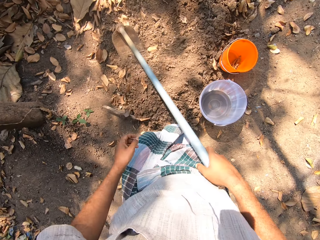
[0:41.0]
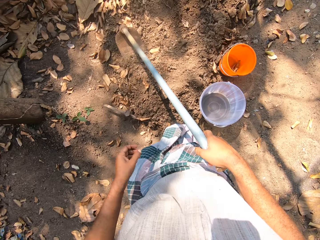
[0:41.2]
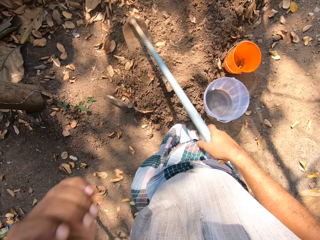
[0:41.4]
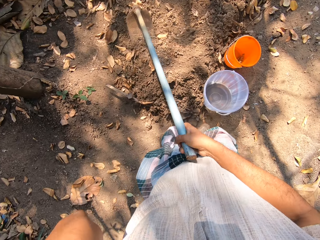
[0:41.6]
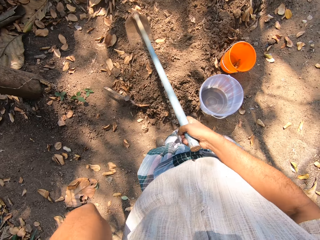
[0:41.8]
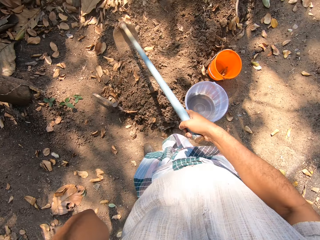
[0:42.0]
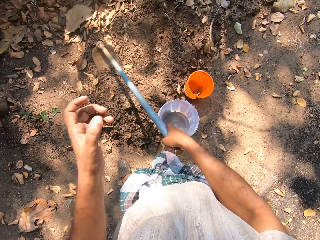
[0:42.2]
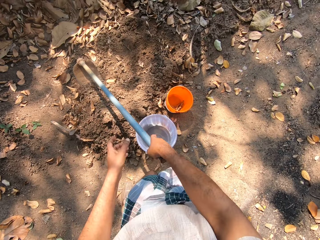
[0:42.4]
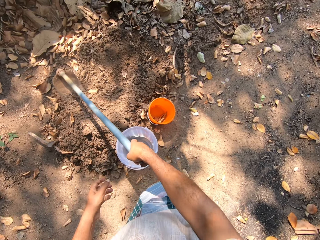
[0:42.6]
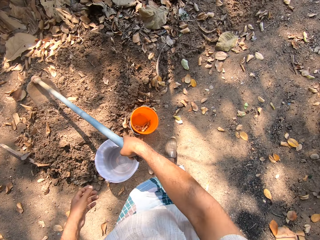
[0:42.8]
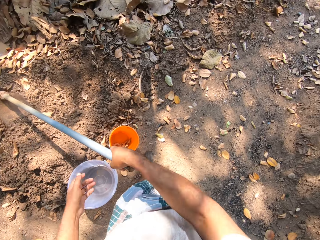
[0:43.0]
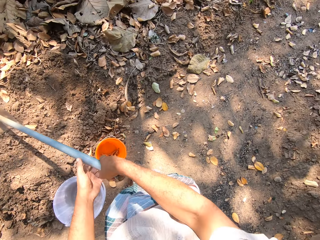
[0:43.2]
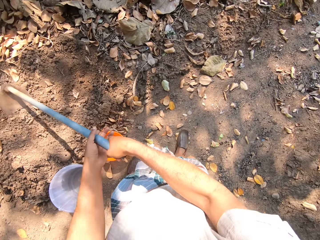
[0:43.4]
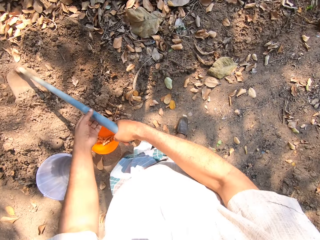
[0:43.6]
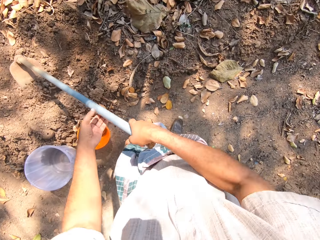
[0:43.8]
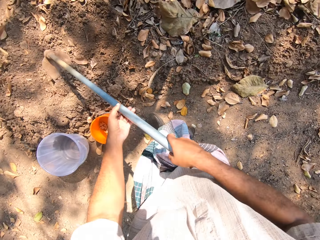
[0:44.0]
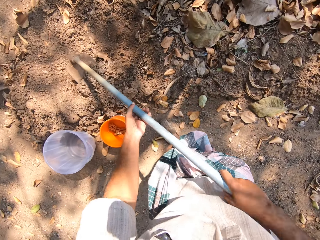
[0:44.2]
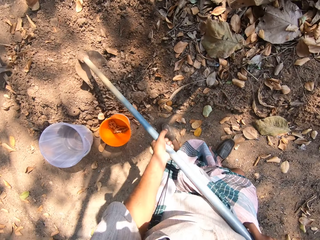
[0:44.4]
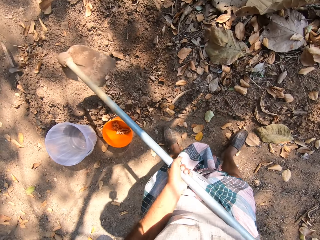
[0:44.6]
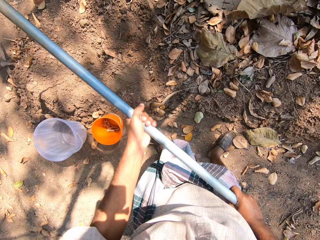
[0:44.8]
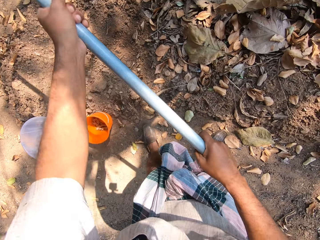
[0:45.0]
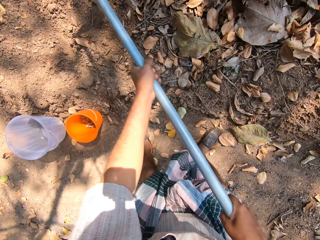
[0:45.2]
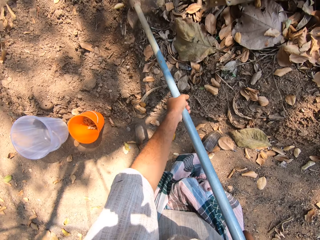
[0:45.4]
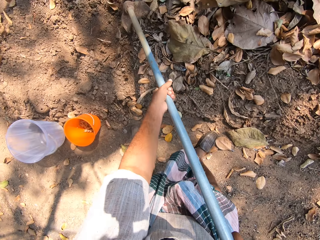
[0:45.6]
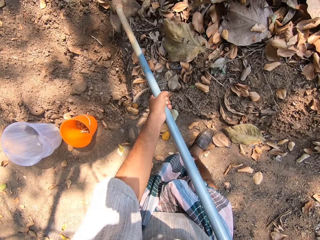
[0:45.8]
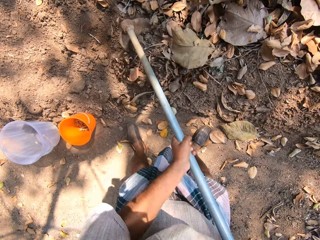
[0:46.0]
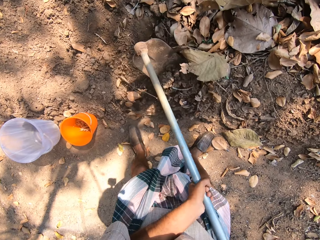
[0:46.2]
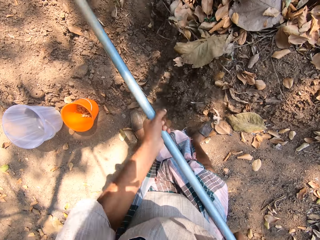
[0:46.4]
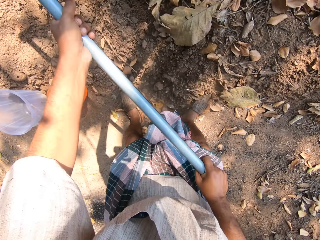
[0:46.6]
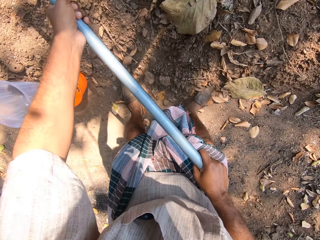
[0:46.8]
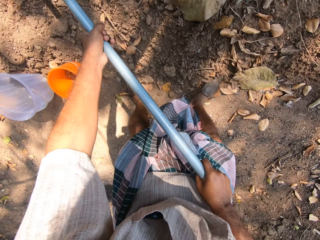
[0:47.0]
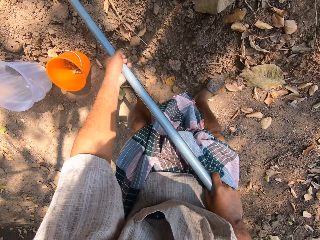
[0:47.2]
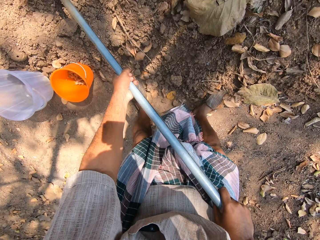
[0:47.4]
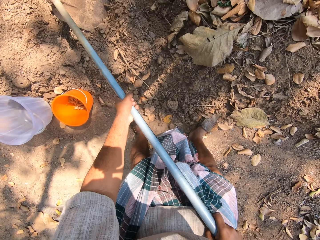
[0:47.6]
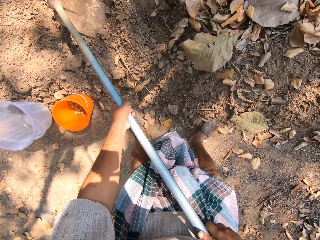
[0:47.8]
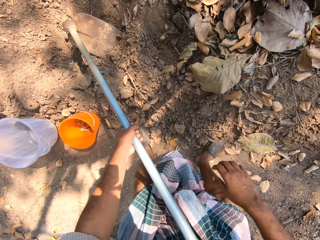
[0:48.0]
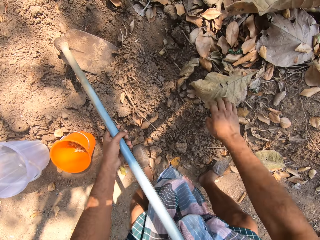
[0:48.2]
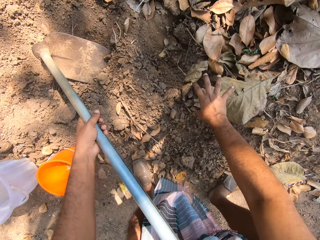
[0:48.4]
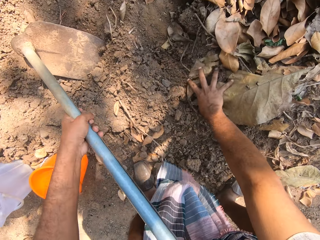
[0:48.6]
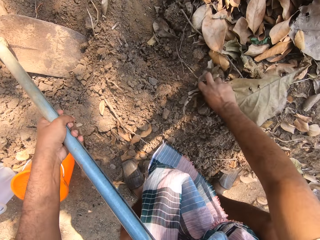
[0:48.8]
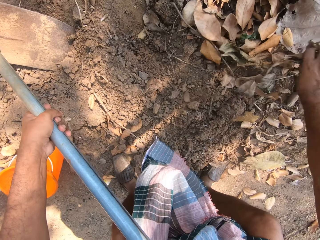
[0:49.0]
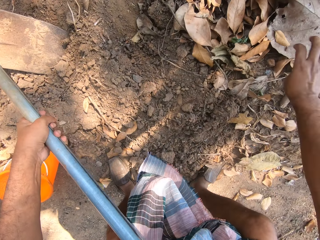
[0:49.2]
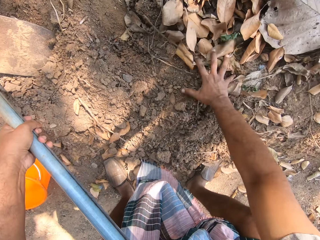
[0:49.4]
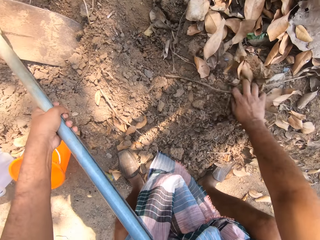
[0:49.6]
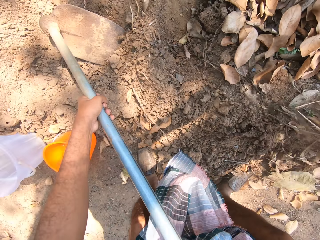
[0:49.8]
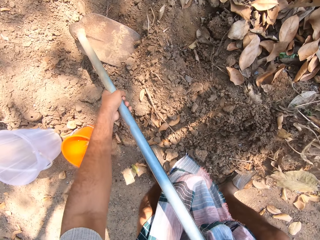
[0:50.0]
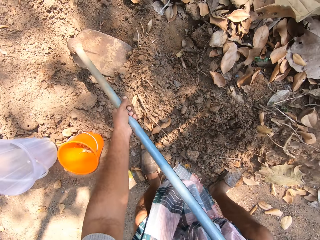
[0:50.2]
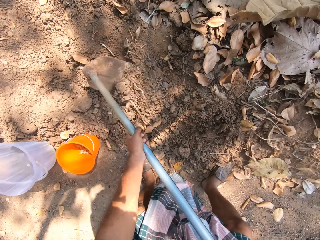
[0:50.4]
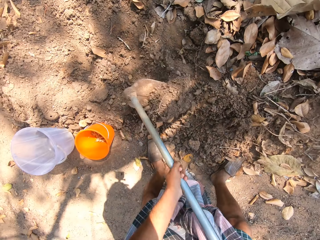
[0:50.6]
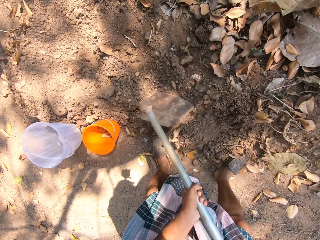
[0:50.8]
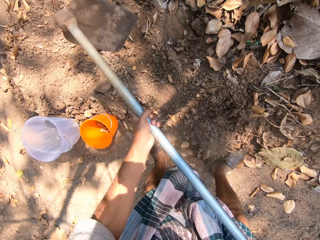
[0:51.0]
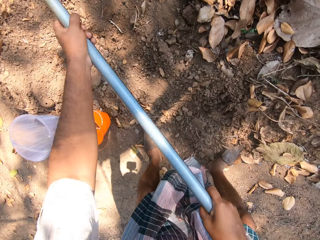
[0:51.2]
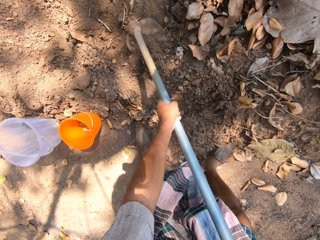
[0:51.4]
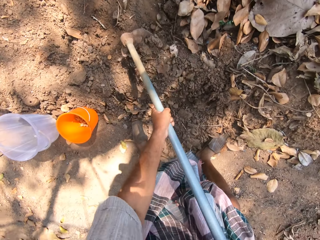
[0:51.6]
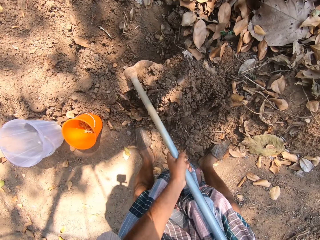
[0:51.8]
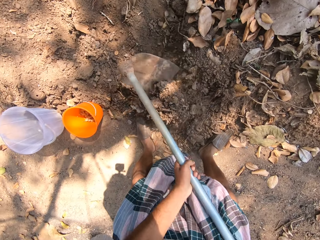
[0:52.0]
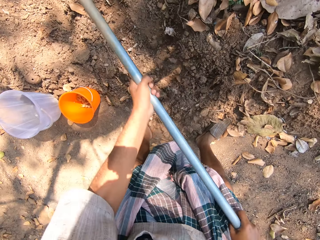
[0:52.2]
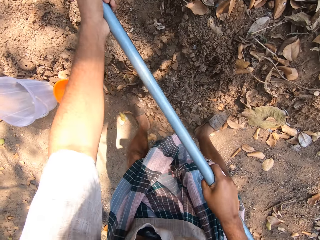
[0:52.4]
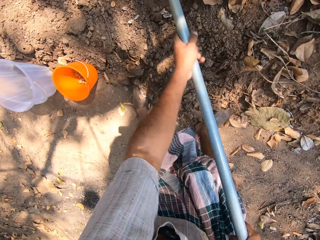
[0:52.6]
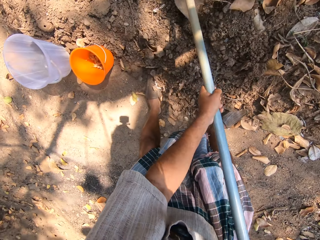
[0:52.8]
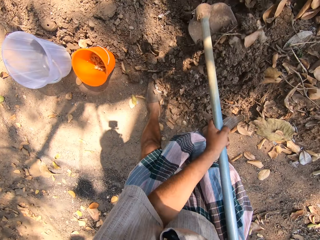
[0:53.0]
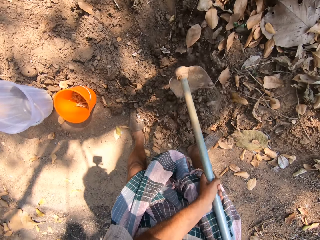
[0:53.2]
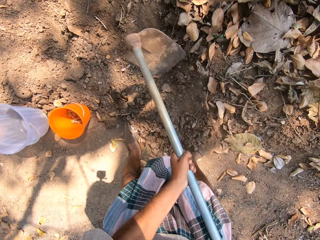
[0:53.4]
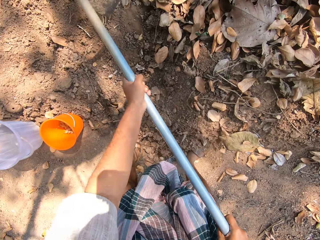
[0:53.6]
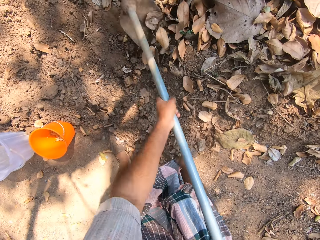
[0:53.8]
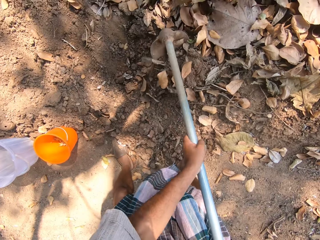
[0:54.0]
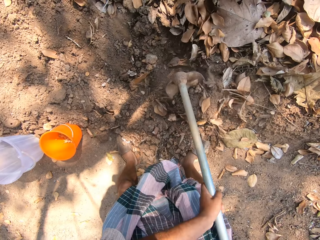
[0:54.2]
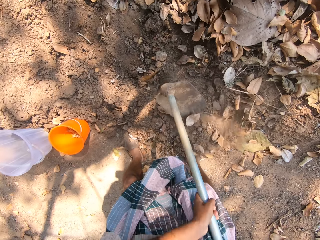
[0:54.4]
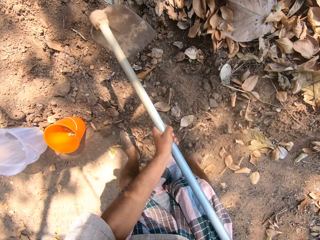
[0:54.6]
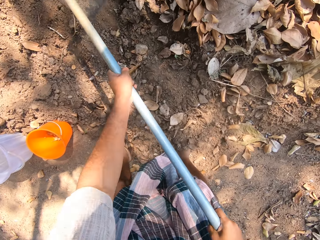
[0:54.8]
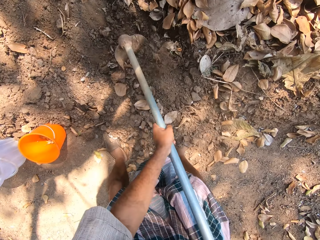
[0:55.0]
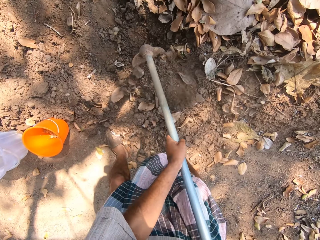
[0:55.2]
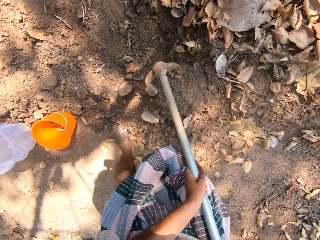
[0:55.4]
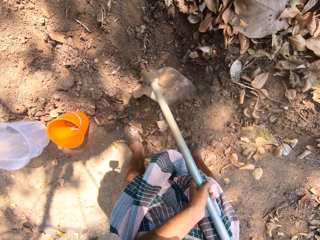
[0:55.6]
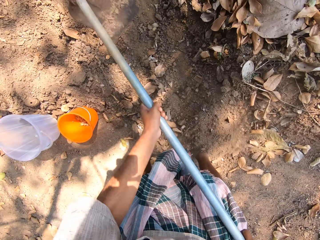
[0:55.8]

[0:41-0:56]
The camera wearer lifts his left hand. He touches his head with his left hand. He walks around the ground. He digs a hole in the floor with the hoe in both hands. He moves some leaves from the floor with his right hand. He digs a hole in the floor with the hoe in both hands.

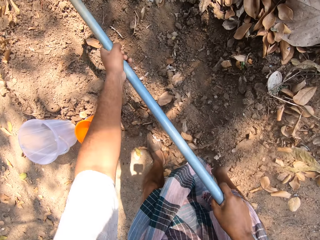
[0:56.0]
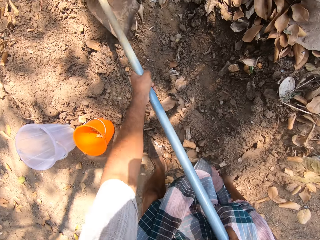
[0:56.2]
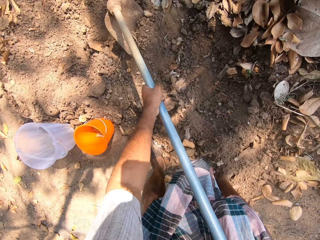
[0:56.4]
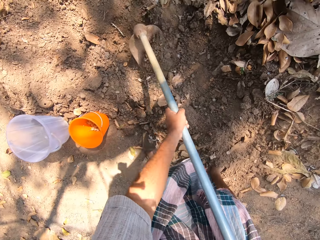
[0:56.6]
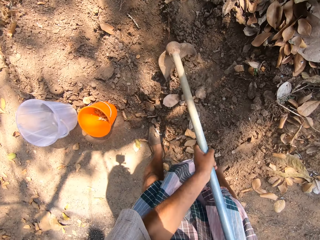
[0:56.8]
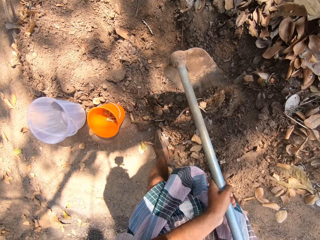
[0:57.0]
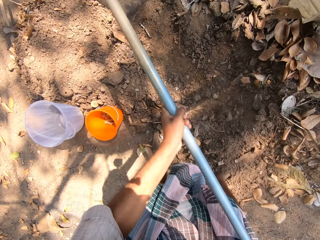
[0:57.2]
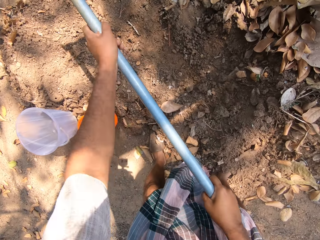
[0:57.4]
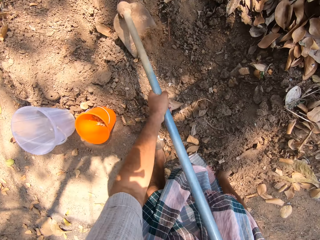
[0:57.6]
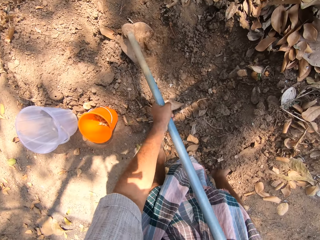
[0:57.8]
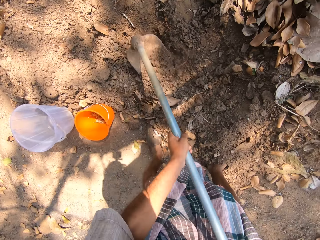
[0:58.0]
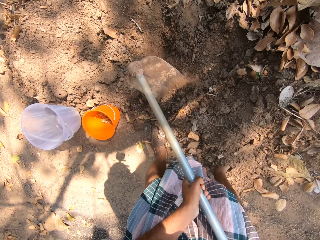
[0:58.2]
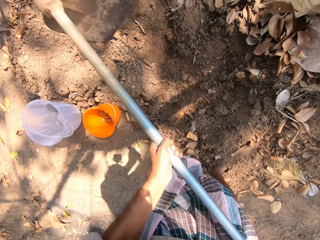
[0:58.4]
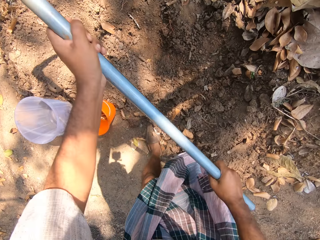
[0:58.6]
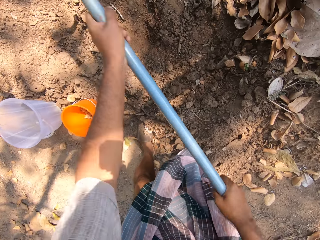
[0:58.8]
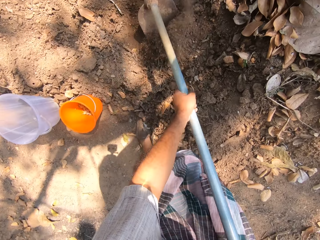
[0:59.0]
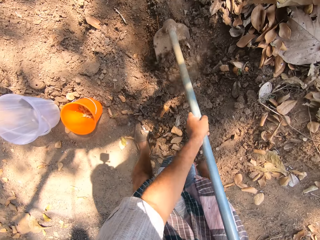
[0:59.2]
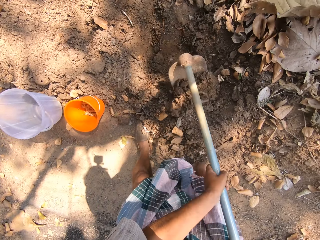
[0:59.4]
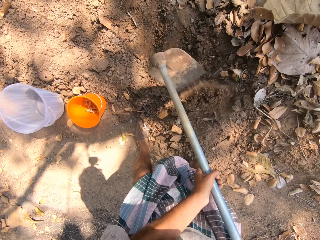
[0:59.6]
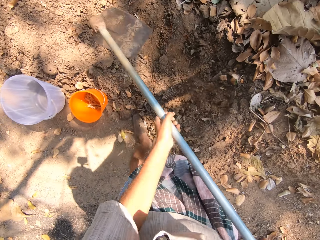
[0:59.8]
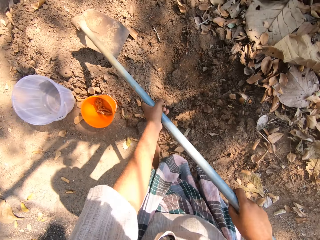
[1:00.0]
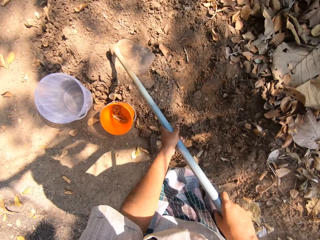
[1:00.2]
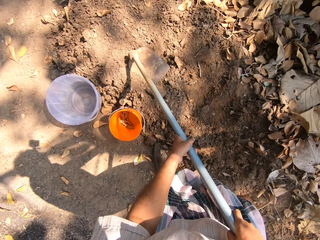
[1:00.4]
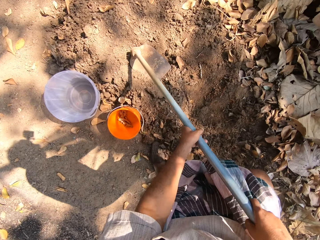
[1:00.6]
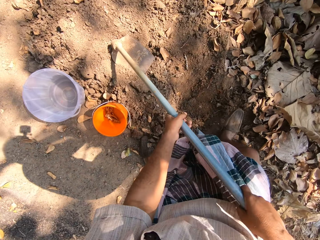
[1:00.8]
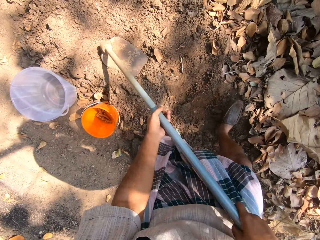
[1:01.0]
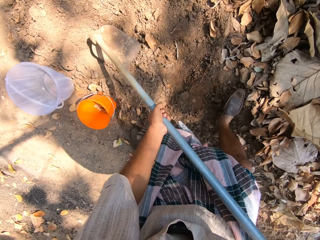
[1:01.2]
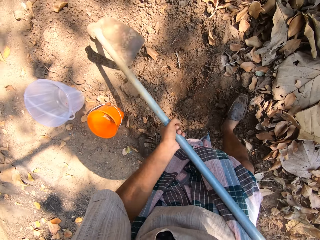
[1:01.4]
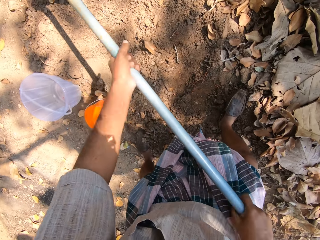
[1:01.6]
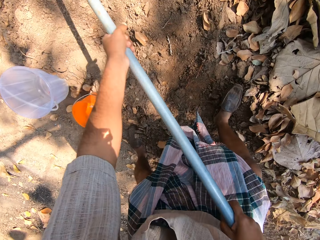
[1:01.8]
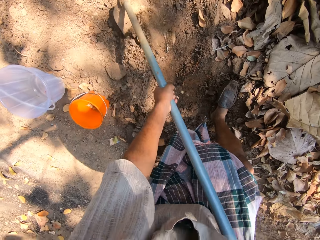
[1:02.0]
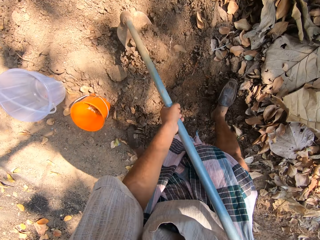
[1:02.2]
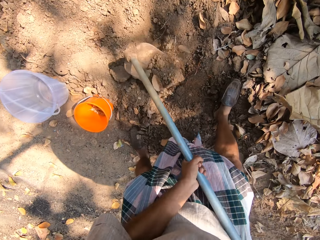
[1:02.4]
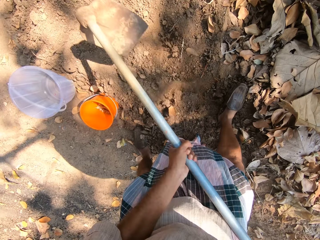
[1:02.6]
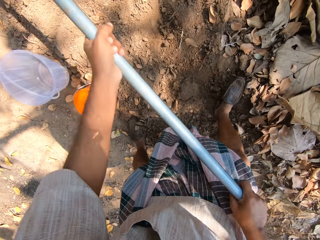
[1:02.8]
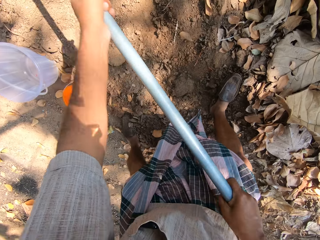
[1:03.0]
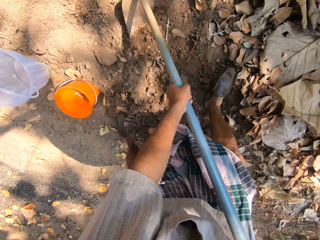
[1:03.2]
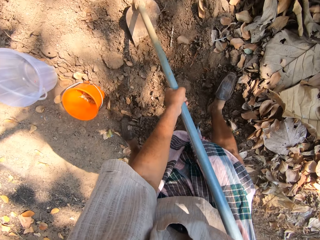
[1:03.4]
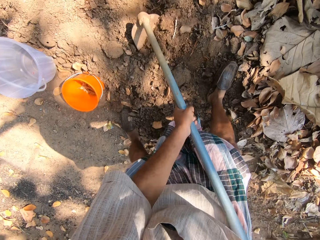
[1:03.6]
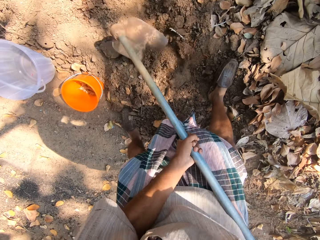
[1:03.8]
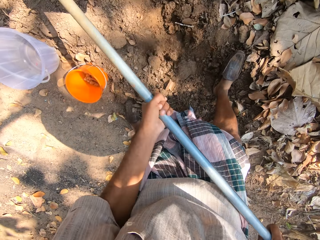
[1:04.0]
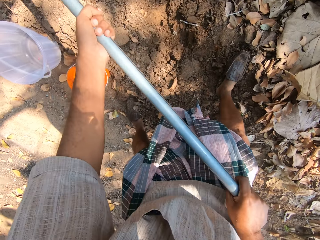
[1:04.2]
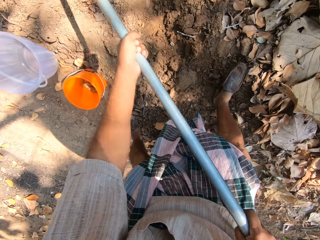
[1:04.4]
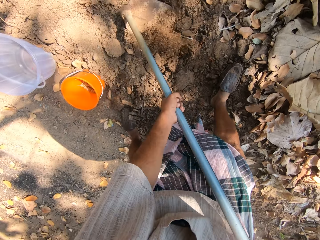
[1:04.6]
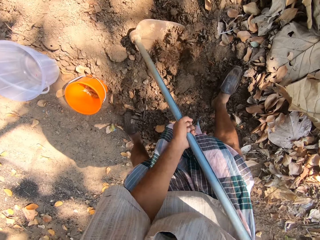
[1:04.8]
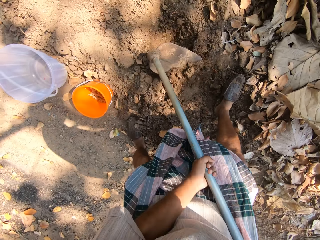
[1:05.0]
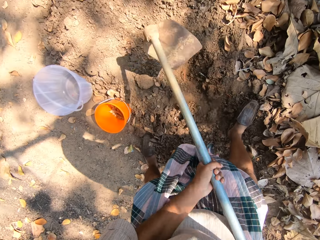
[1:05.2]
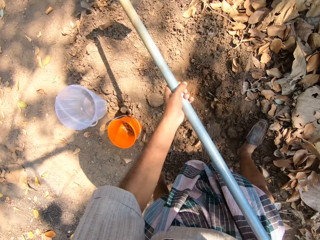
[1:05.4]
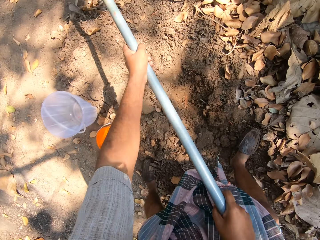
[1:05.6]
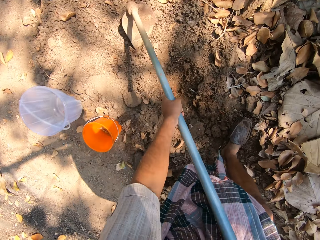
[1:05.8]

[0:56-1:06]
The camera wearer moves on the ground. They dig a hole in the floor with the hoe in both hands.
